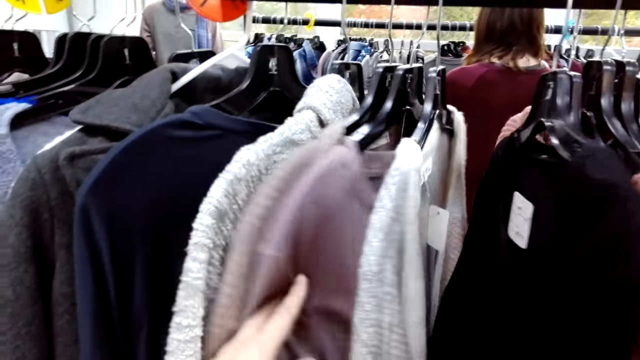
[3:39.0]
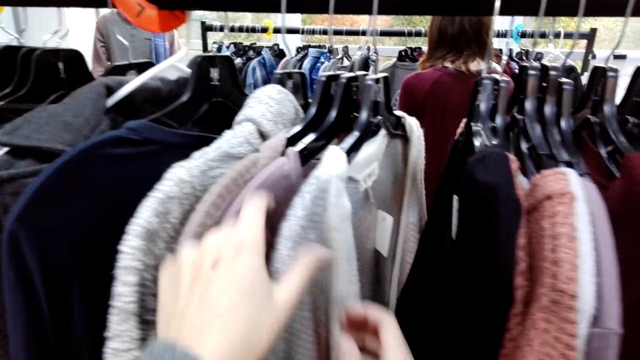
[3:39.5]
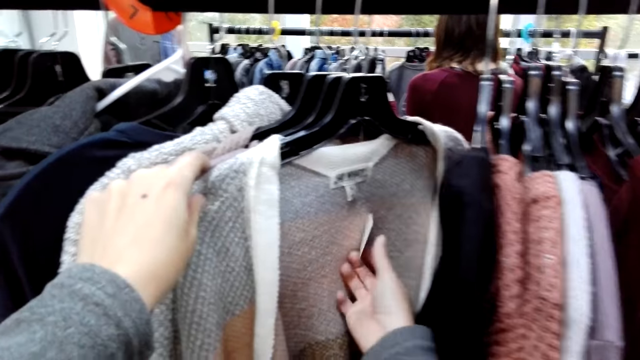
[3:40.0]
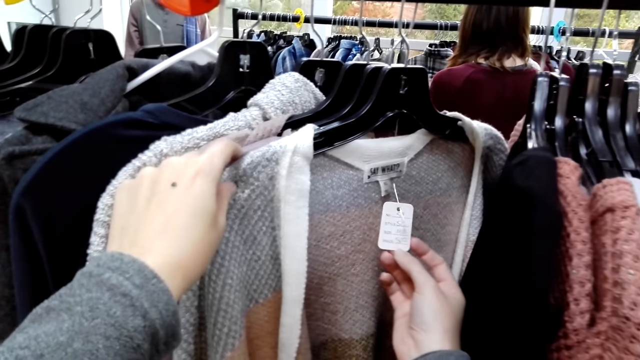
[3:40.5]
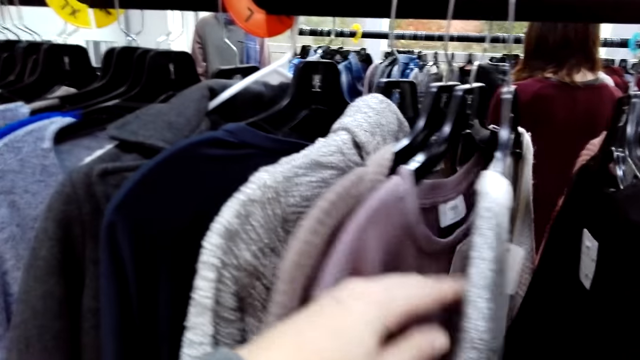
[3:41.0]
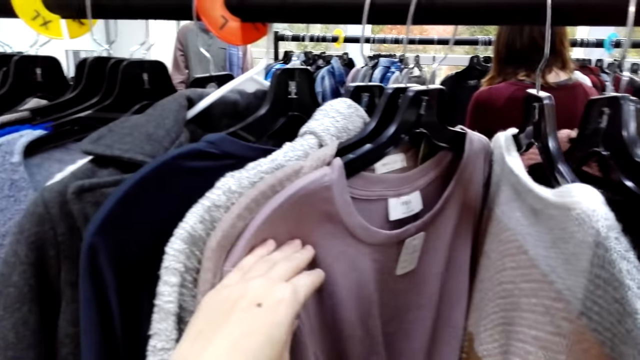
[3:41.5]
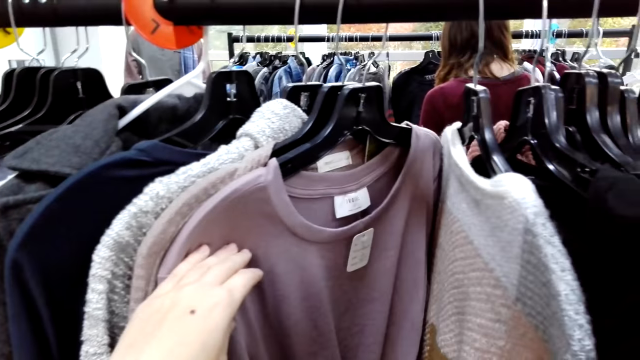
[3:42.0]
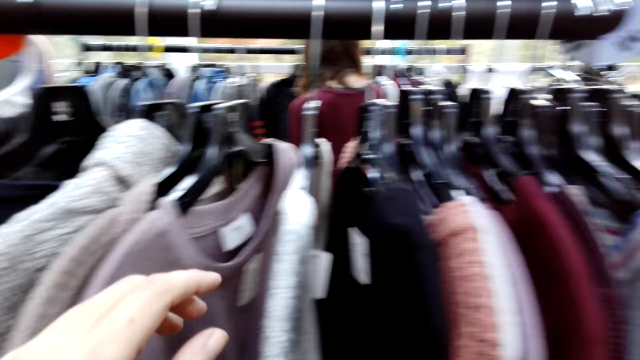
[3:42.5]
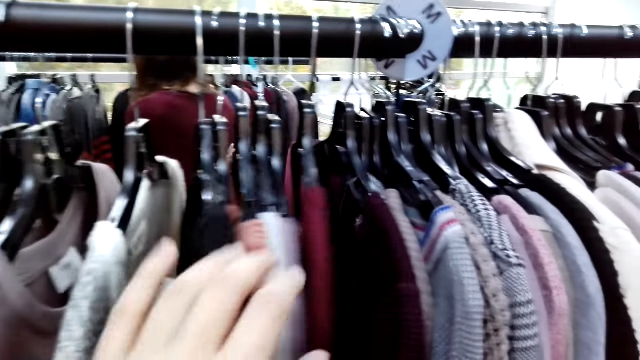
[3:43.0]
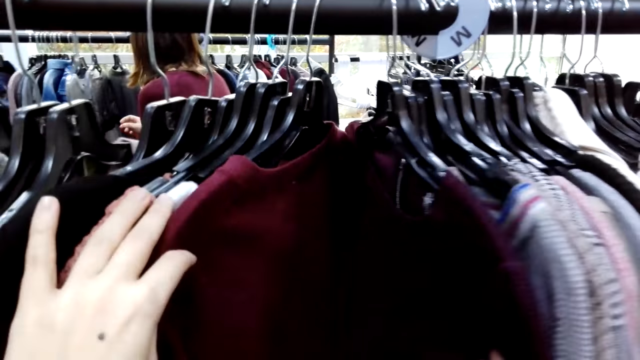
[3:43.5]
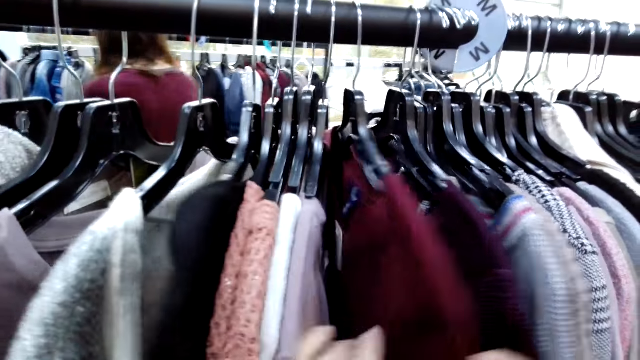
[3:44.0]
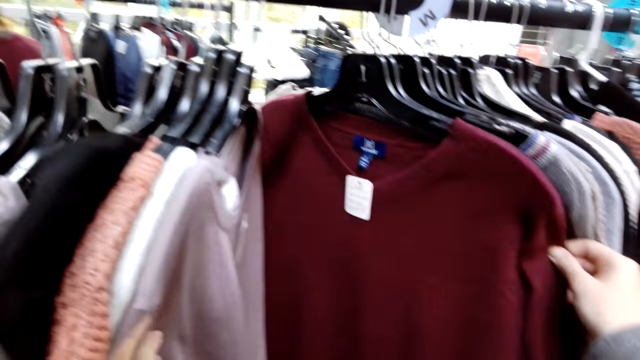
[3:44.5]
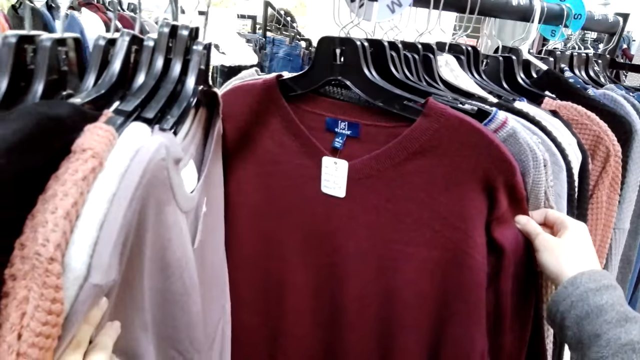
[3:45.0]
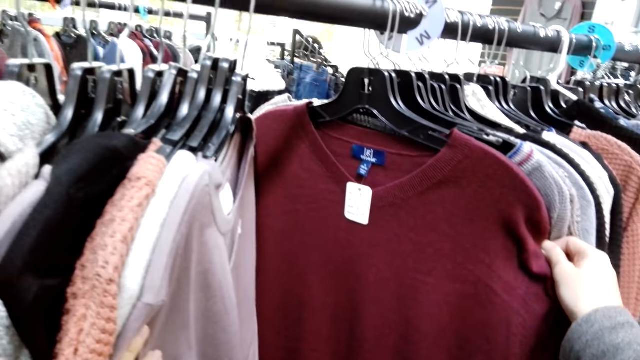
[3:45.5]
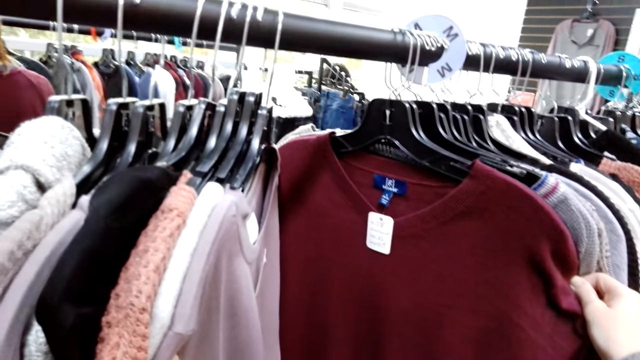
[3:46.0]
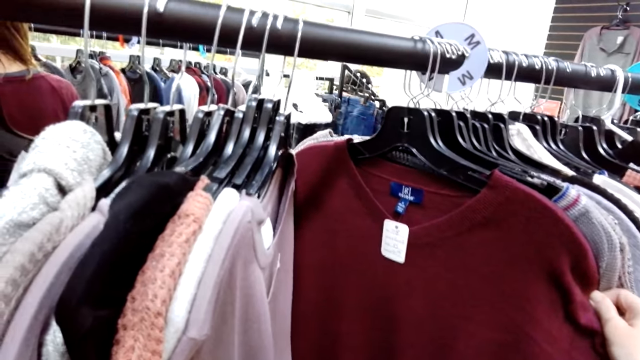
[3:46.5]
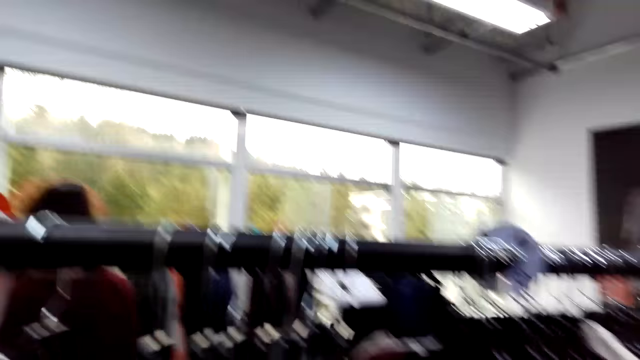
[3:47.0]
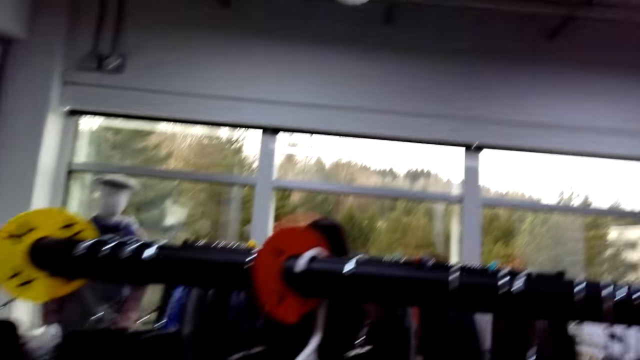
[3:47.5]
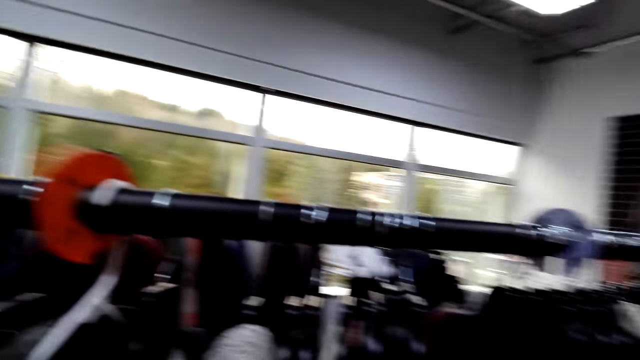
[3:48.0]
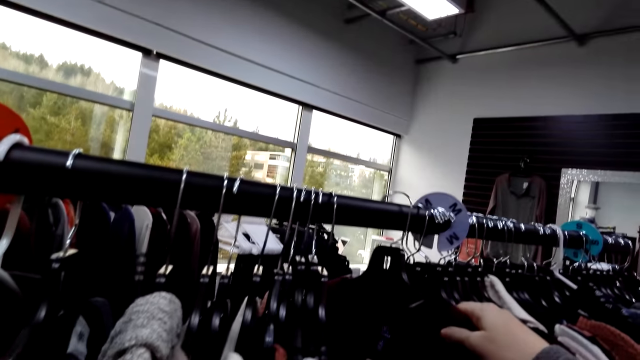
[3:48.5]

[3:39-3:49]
The camera wearer touches a price tag. They look at a cloth. They move the cloths, touch the cloths and look at the cloths. They look around.

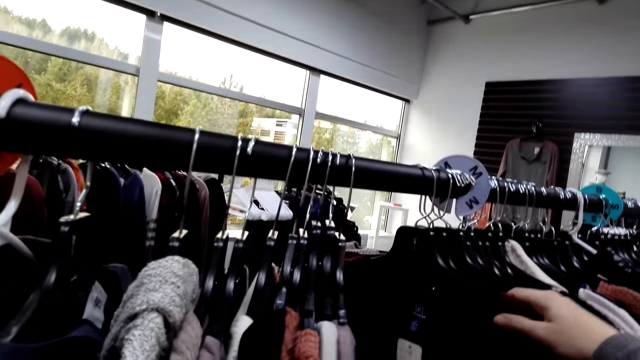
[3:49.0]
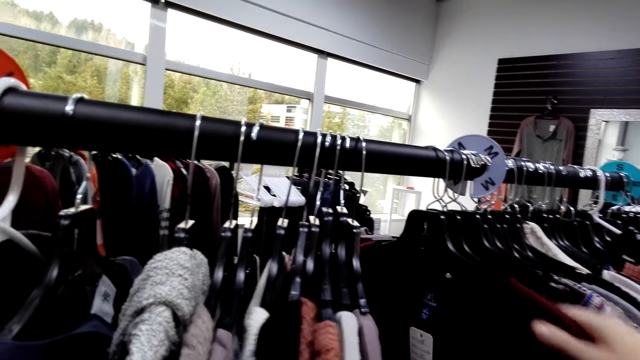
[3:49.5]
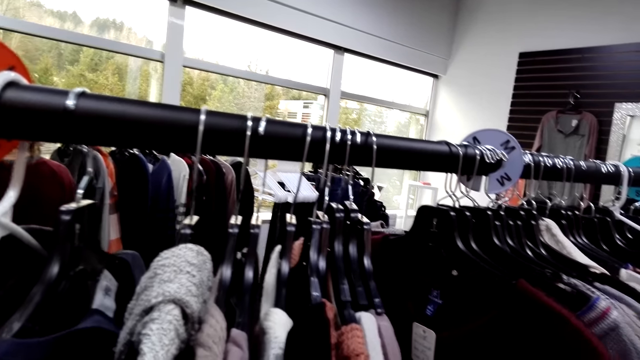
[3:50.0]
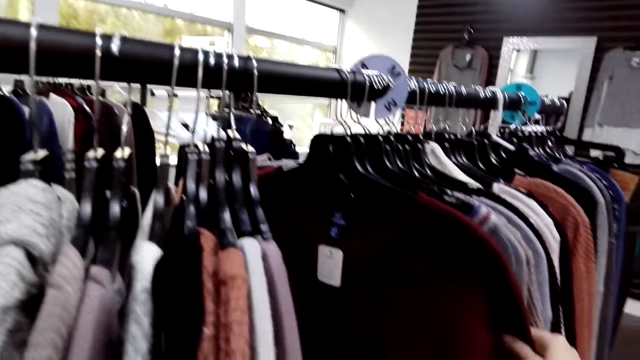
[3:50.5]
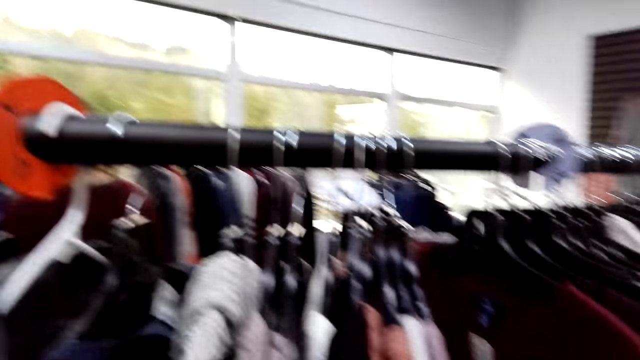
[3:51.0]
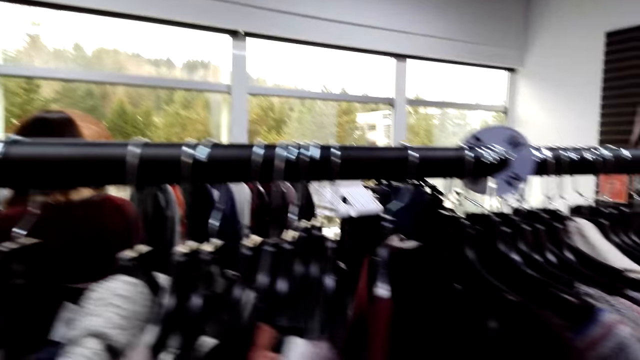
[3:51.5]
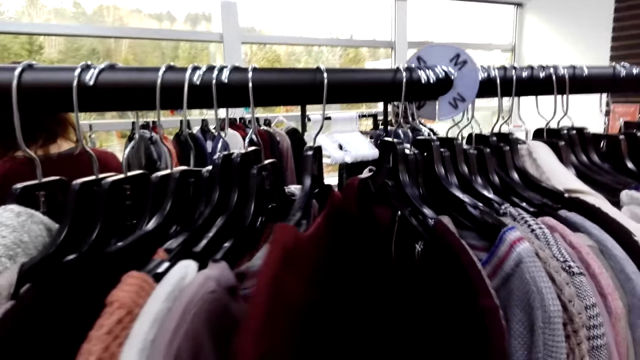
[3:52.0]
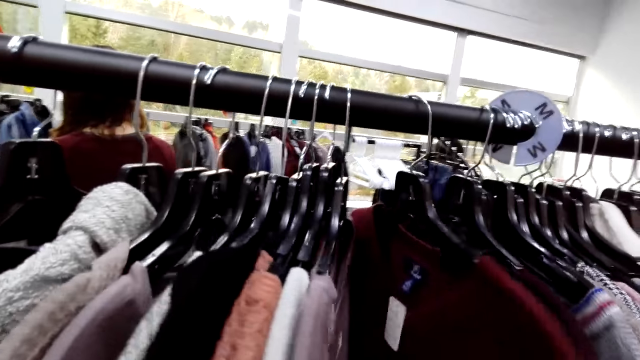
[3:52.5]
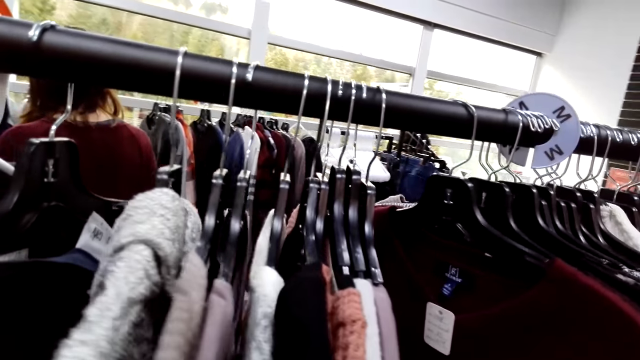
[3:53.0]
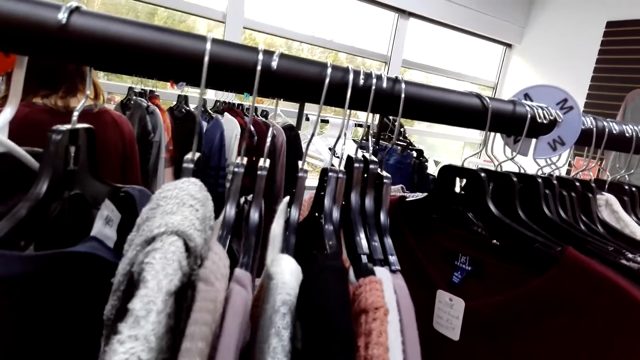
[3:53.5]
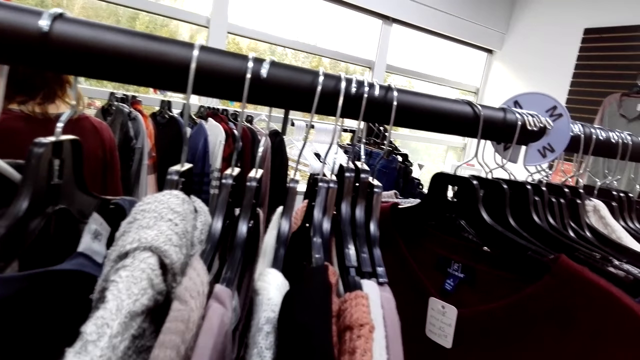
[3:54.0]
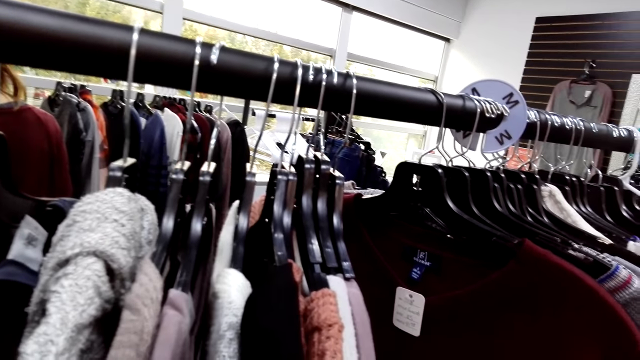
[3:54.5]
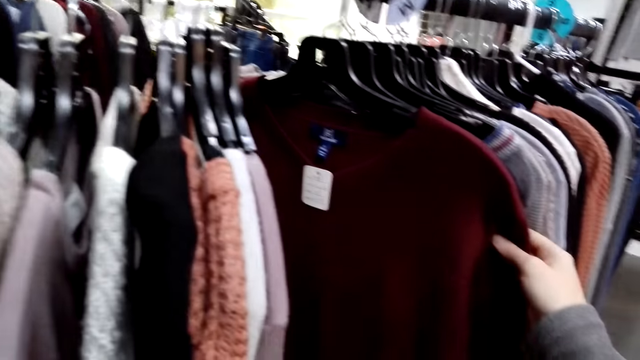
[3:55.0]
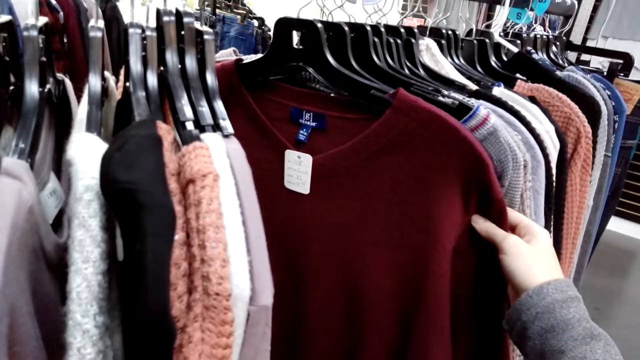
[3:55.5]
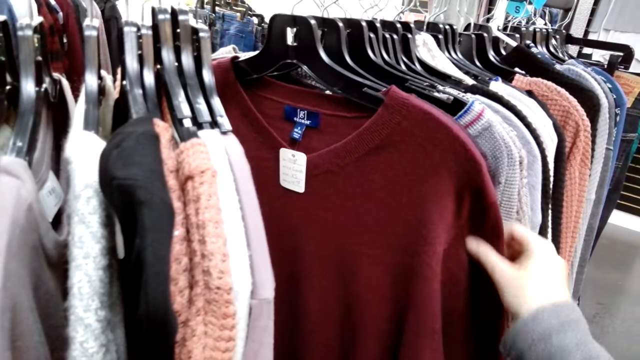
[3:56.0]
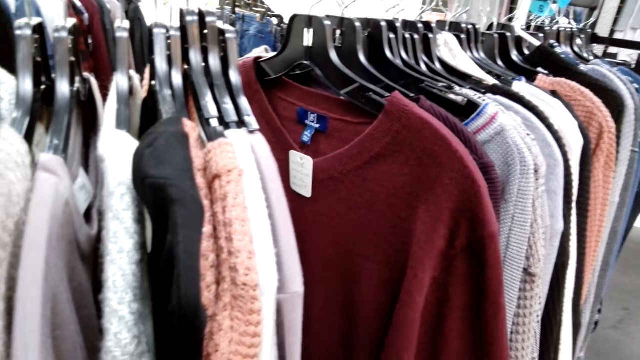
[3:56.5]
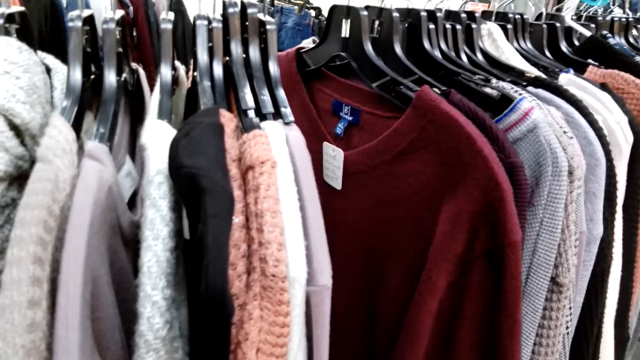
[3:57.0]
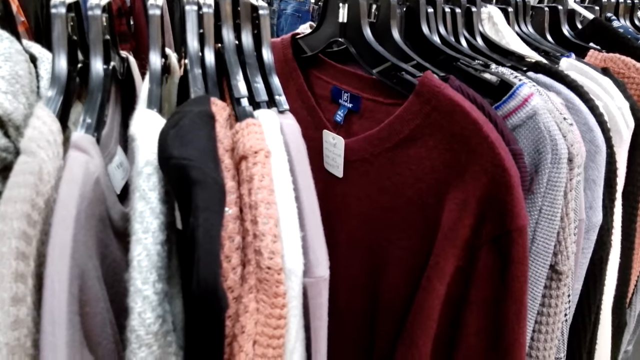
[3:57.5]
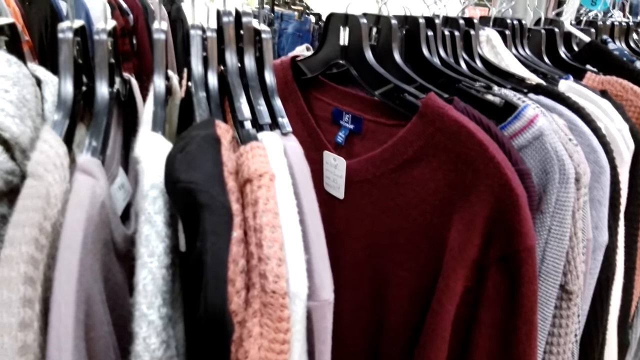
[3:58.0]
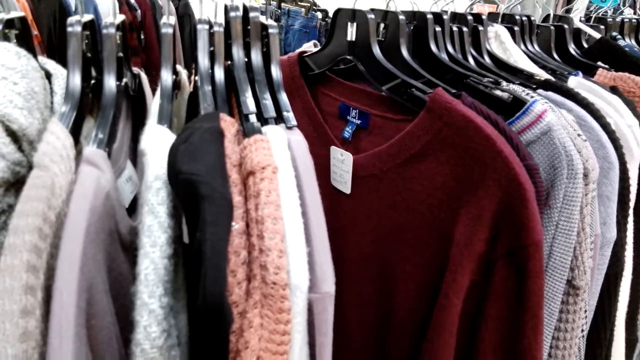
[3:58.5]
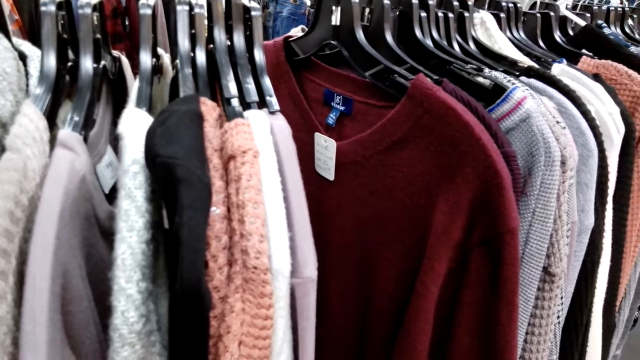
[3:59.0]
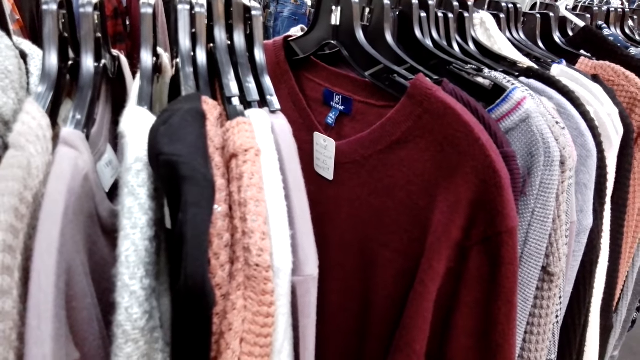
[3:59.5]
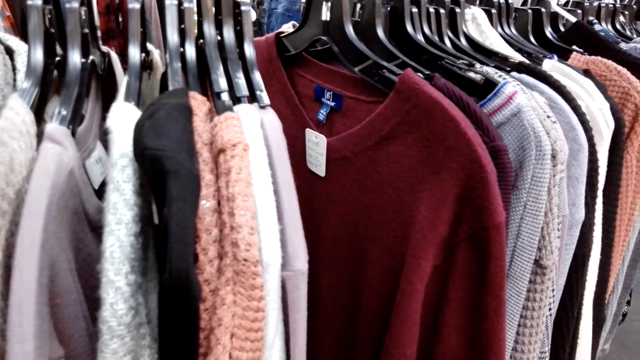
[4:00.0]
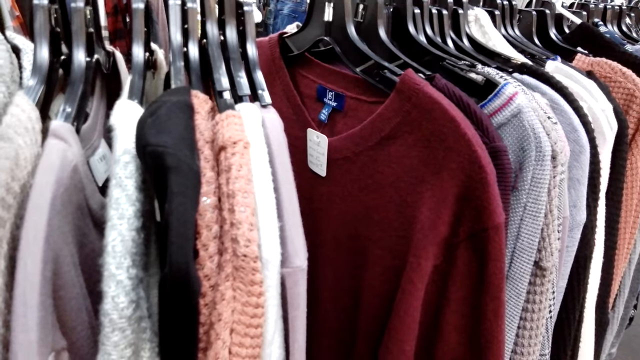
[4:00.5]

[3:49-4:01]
The camera wearer holds a cloth. They touch a cloth. They look at the cloths. They touch a cloth. They move a cloth. They look at the cloth.
